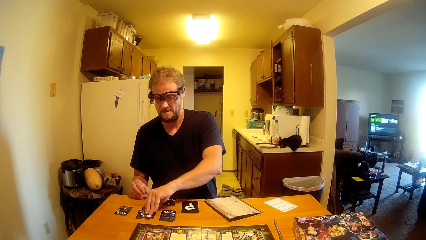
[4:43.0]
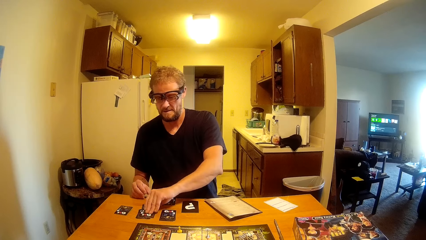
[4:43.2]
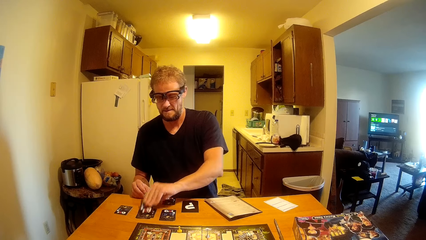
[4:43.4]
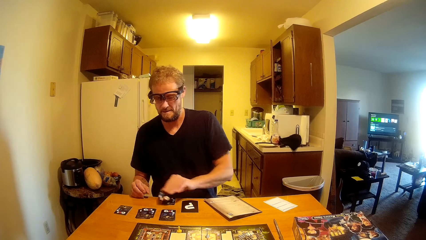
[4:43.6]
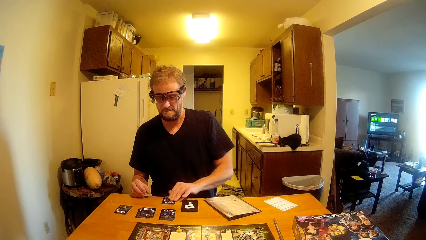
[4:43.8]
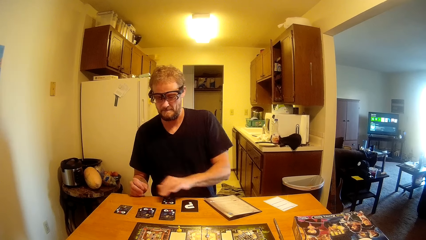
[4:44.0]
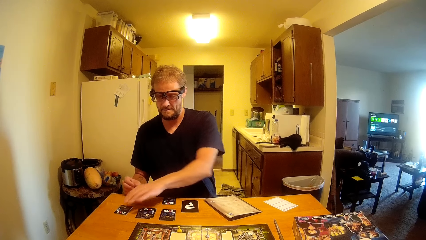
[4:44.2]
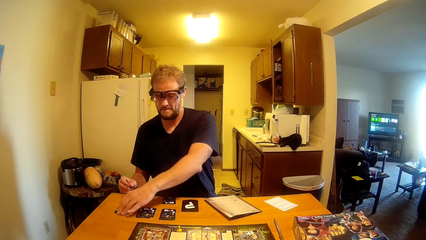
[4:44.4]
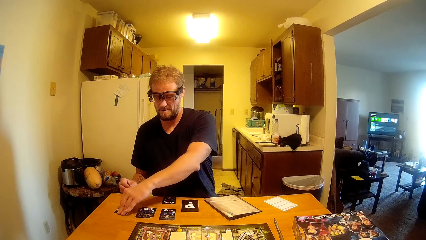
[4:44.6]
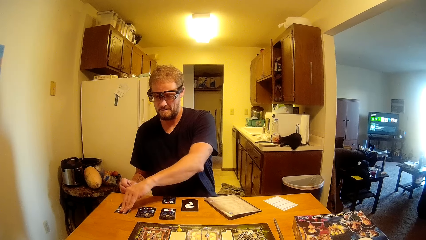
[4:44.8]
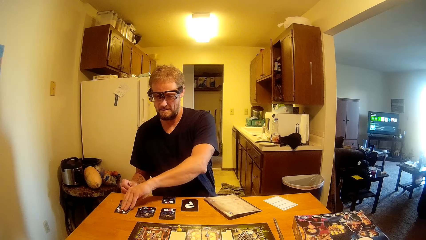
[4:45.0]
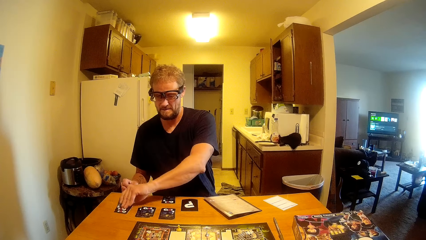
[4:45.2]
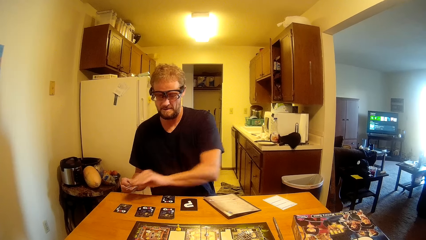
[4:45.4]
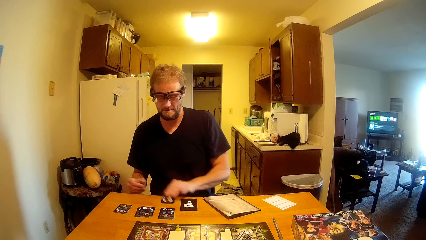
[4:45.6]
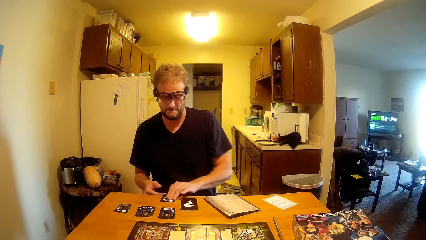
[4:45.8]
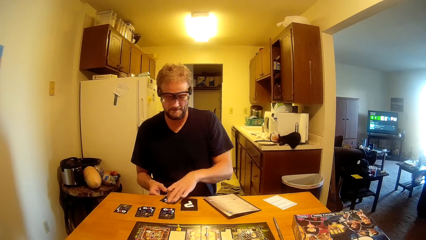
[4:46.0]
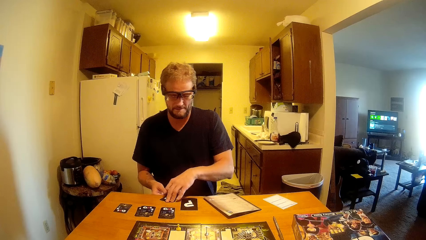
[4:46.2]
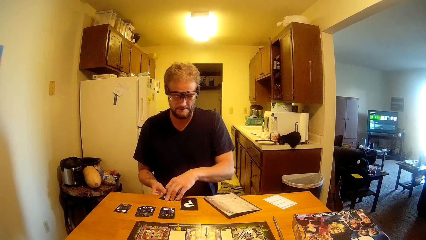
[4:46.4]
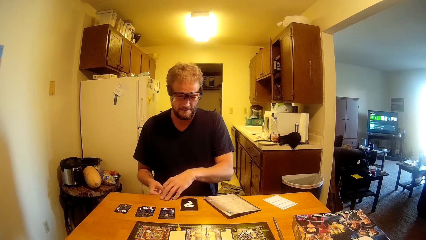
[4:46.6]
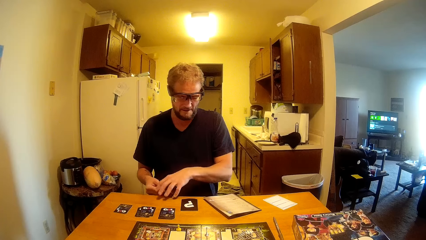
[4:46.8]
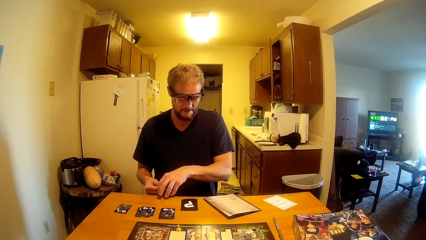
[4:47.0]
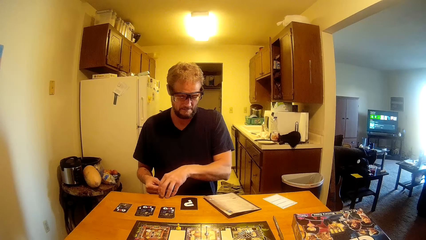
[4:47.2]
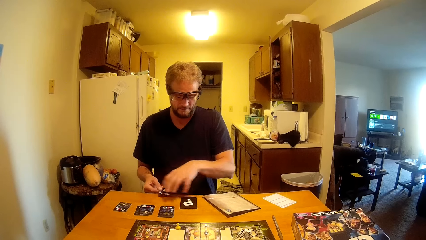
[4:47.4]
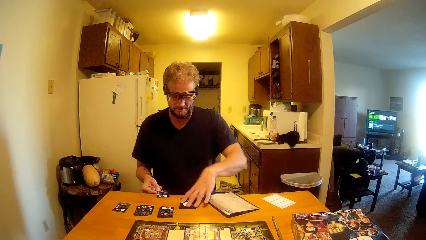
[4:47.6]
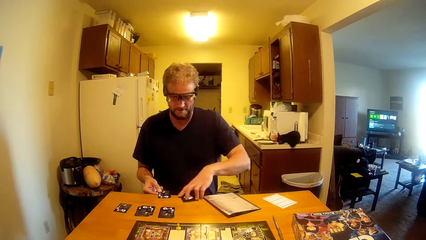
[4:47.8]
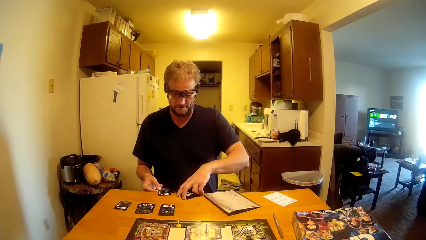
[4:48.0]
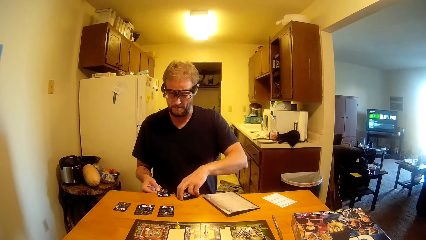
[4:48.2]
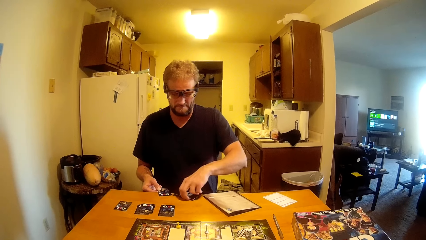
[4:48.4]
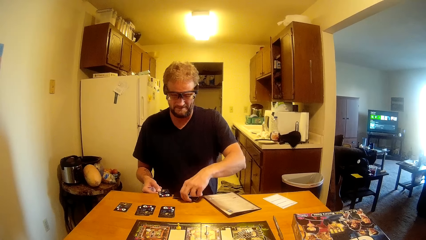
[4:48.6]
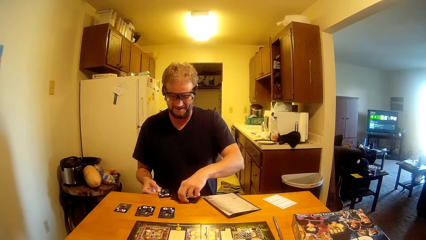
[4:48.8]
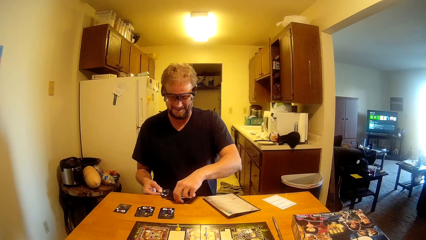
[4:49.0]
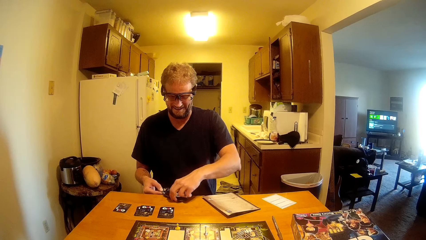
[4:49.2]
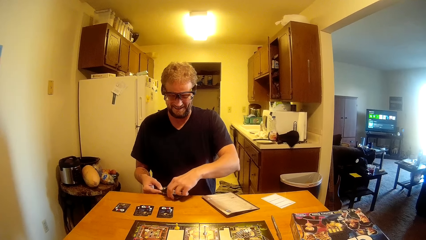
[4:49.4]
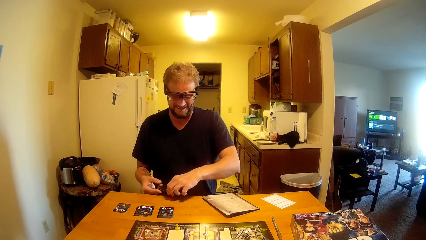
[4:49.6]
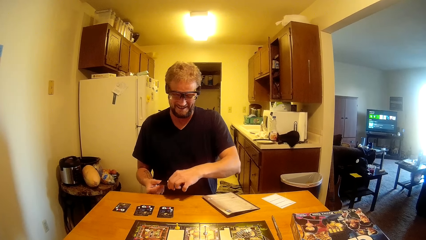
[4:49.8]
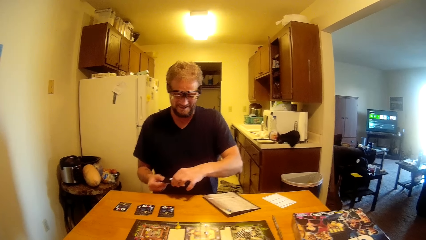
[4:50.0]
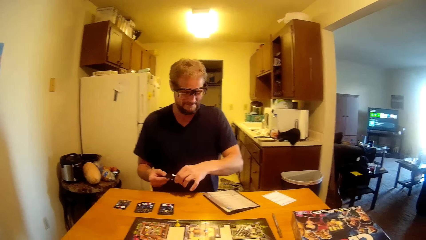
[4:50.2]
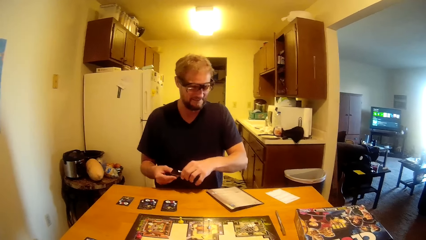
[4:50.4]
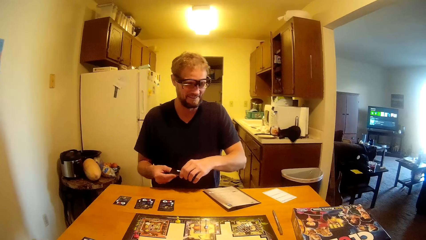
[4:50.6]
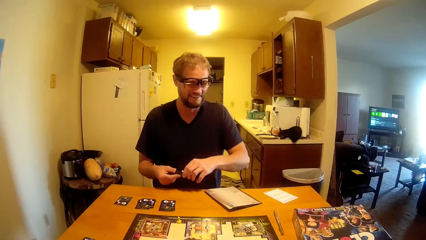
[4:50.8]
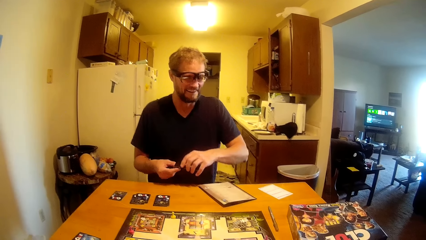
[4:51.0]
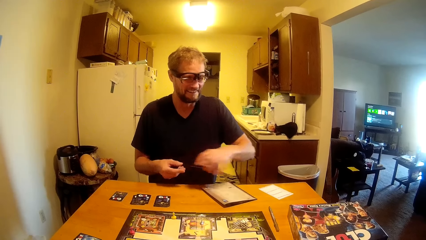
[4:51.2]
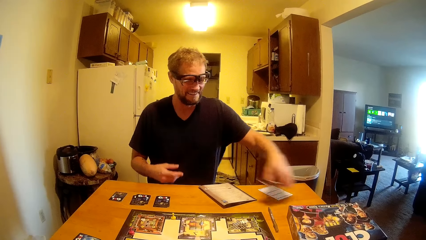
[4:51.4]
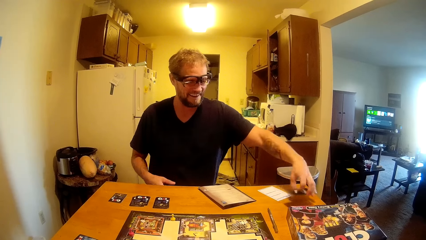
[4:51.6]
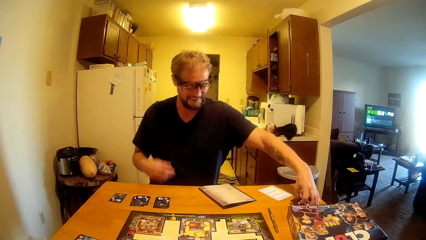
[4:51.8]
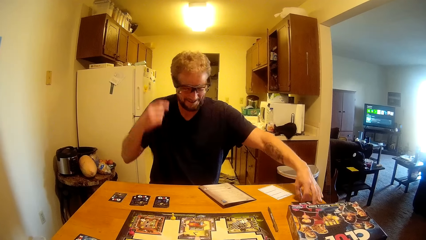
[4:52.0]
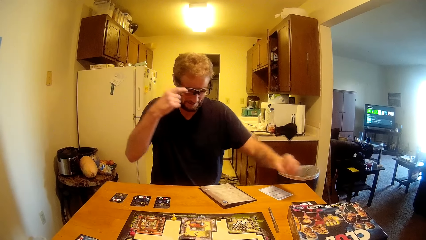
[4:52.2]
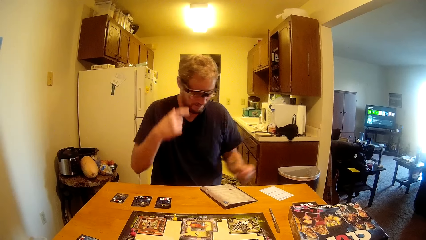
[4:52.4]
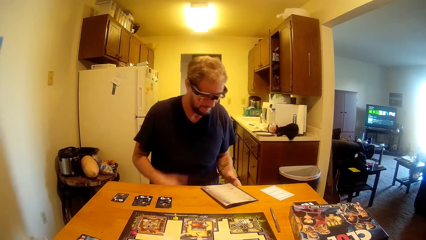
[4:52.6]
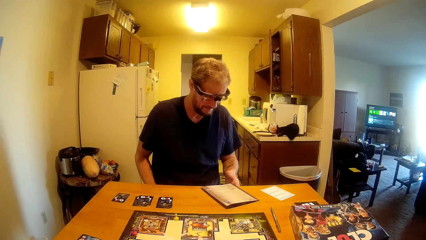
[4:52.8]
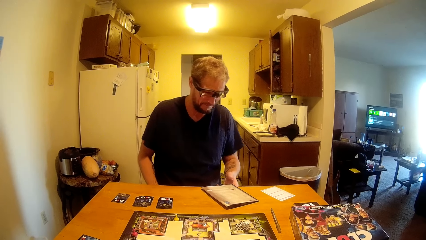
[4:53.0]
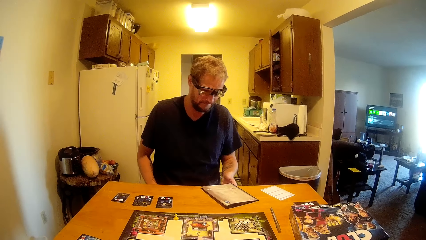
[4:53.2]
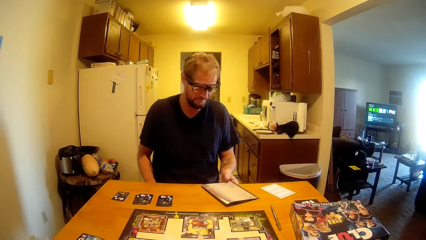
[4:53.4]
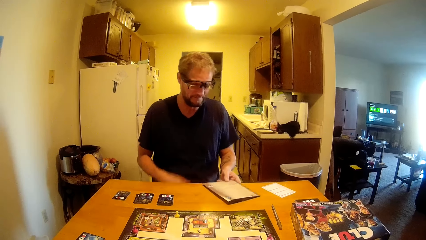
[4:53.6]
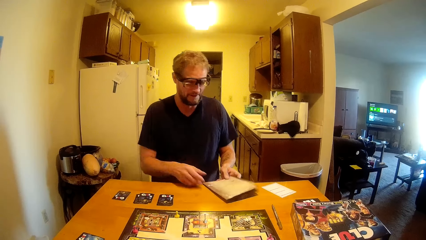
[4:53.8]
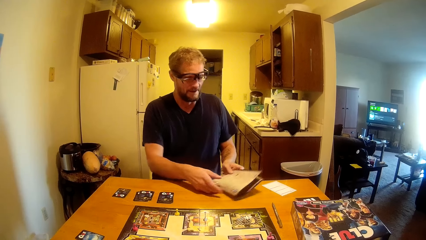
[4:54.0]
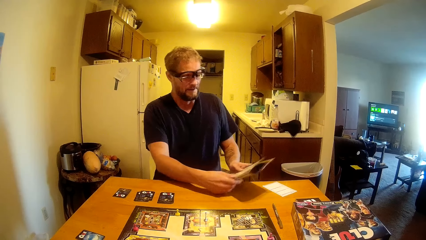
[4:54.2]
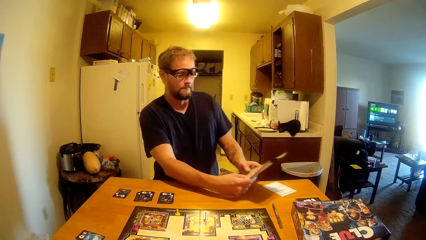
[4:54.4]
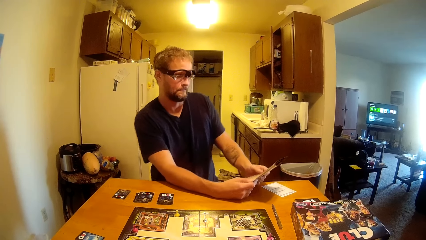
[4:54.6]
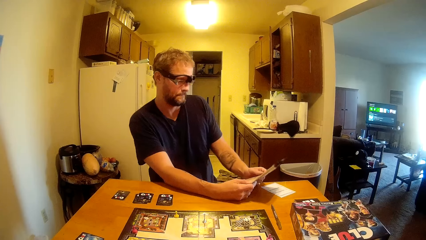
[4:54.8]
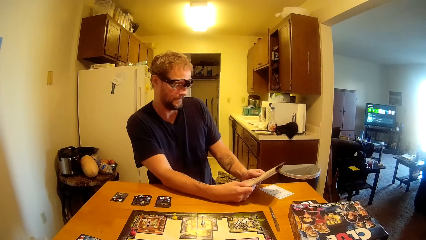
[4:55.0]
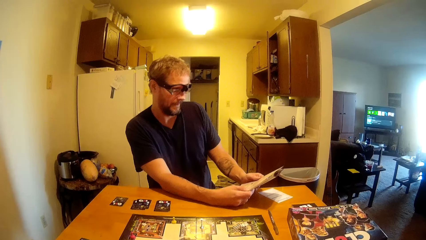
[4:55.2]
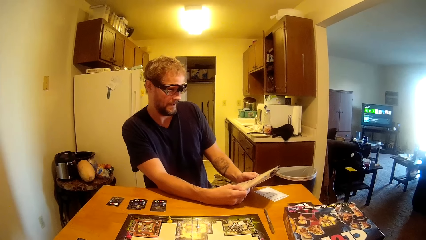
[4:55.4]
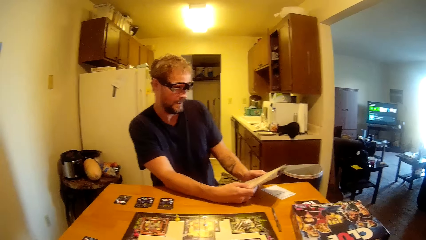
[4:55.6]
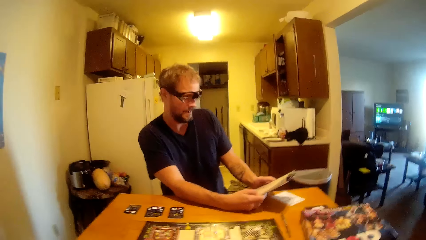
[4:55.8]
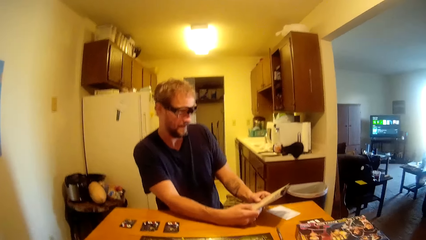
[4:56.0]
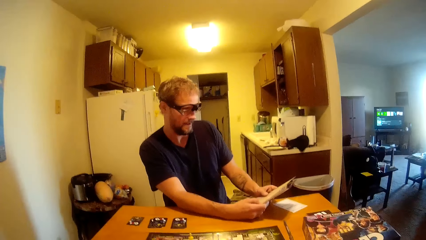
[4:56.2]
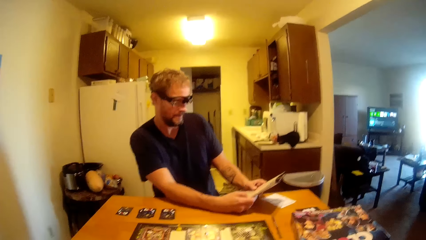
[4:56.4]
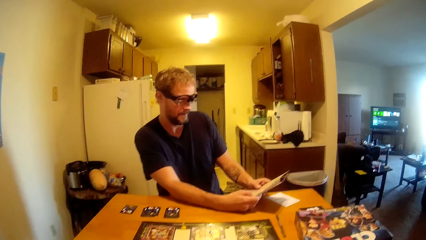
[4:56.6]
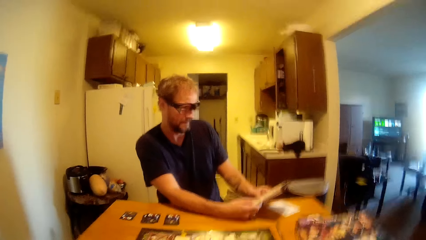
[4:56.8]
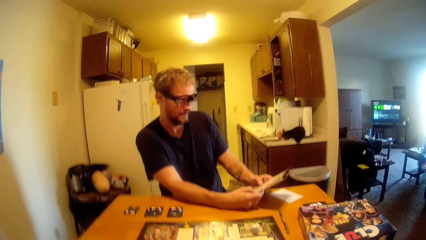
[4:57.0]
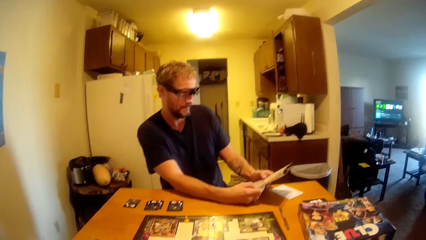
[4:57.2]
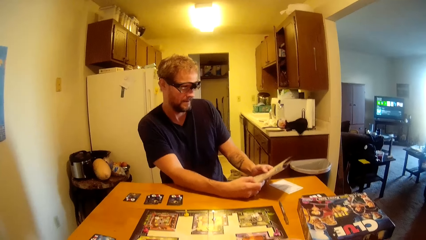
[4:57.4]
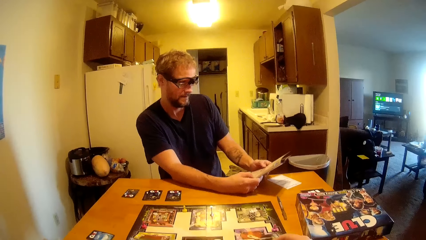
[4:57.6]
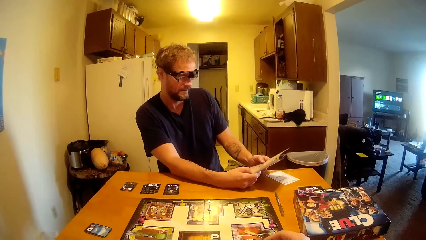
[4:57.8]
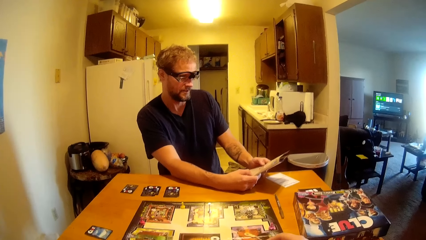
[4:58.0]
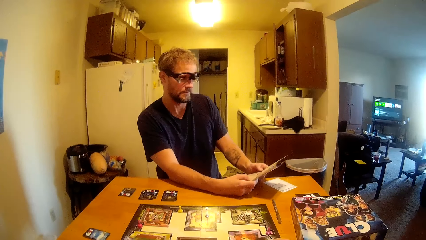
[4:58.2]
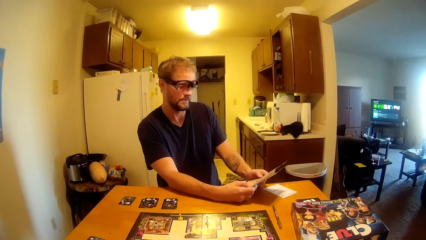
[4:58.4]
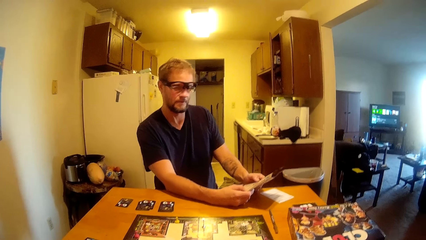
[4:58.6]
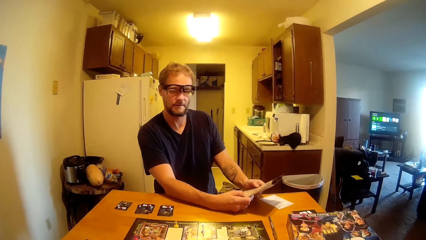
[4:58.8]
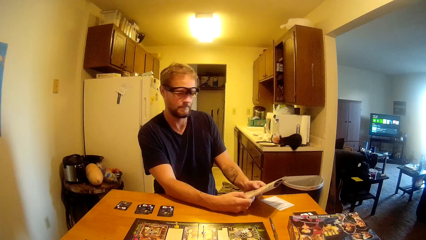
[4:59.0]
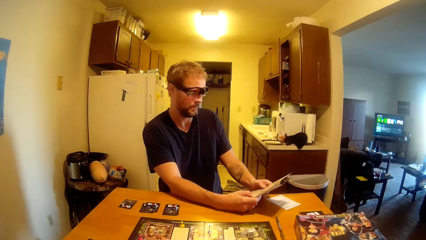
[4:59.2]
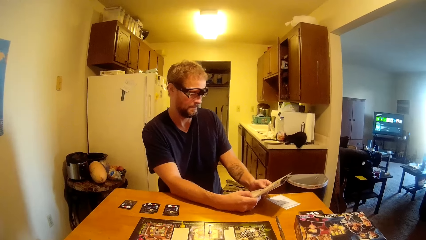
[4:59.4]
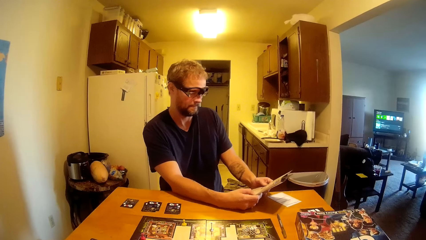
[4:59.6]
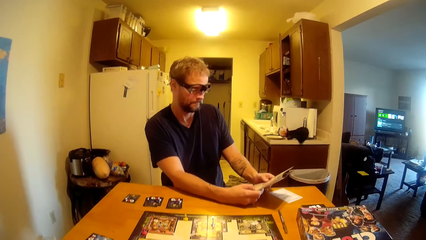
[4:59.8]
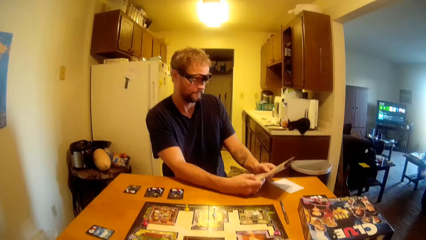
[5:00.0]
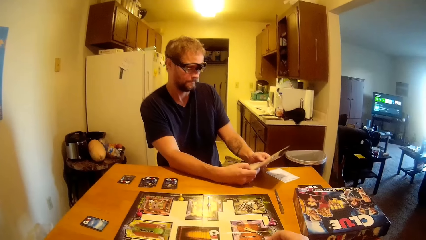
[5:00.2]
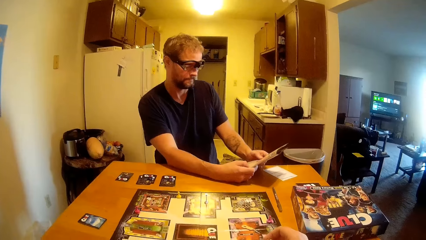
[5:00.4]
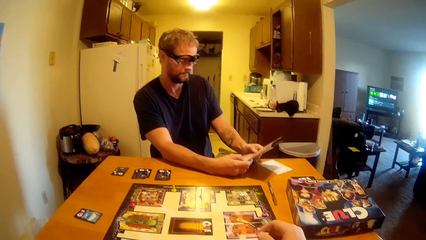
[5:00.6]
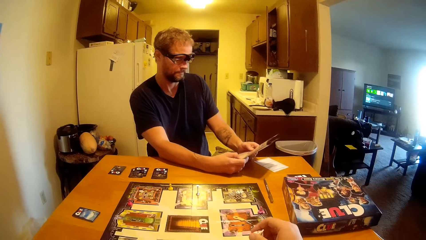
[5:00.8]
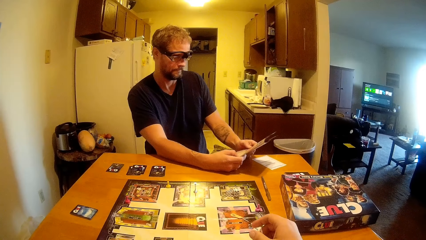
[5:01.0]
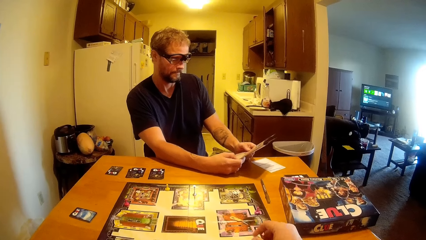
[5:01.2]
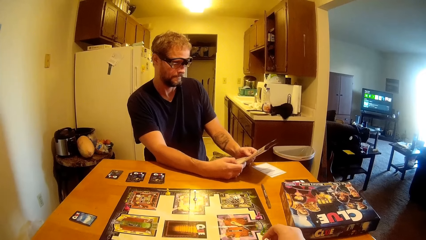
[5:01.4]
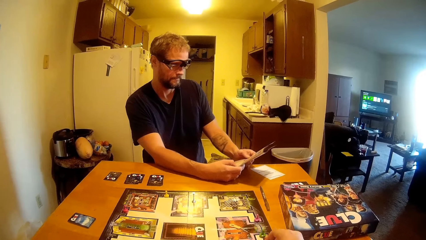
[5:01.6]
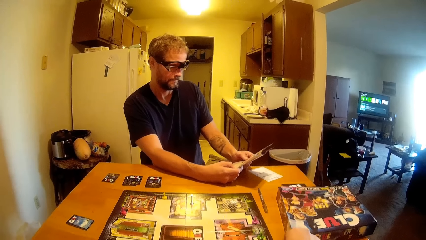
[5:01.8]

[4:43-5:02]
A man arranges the cards on the table. The camera wearer talks to the man. The man drops the cards on the table. He checks the paper on the table. He talks to the camera wearer.
